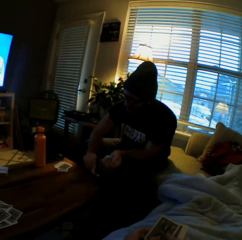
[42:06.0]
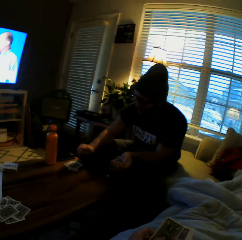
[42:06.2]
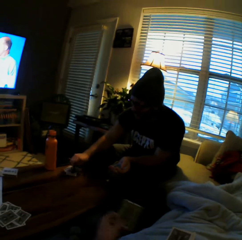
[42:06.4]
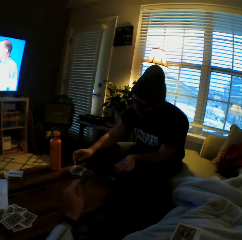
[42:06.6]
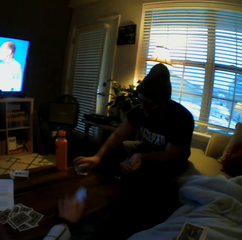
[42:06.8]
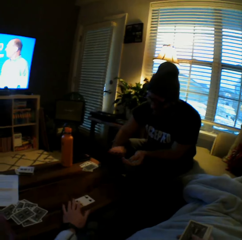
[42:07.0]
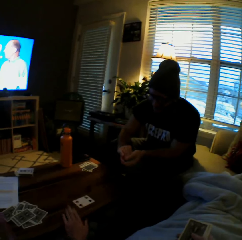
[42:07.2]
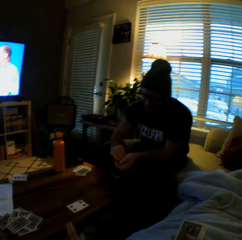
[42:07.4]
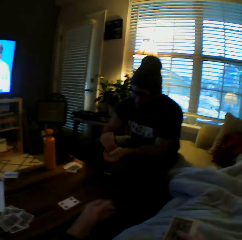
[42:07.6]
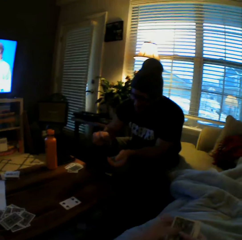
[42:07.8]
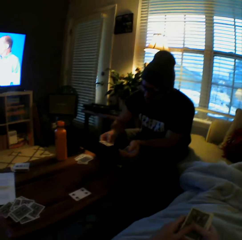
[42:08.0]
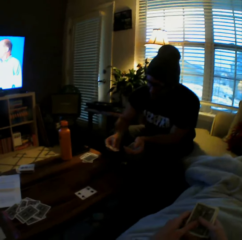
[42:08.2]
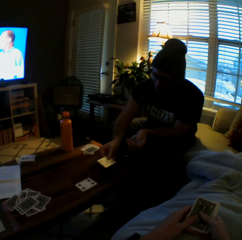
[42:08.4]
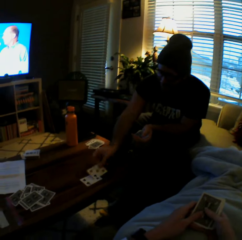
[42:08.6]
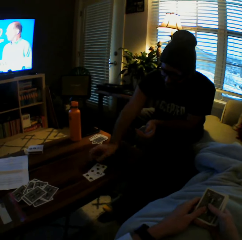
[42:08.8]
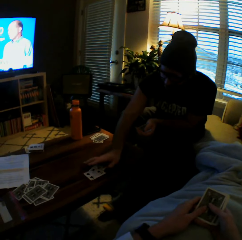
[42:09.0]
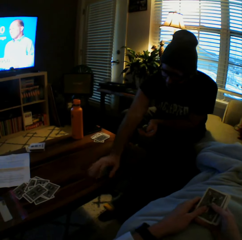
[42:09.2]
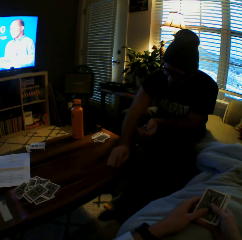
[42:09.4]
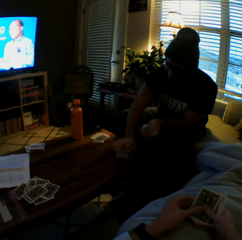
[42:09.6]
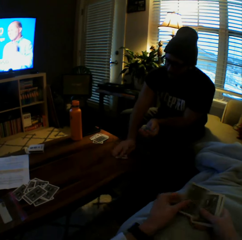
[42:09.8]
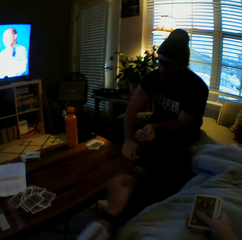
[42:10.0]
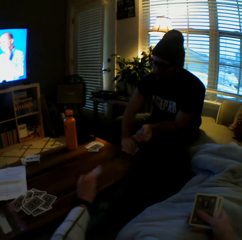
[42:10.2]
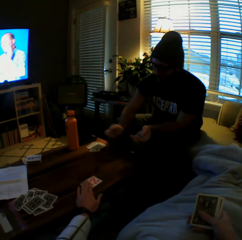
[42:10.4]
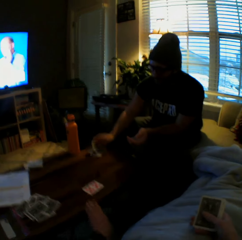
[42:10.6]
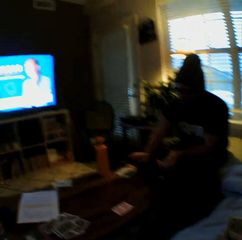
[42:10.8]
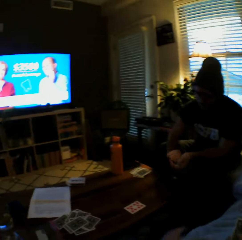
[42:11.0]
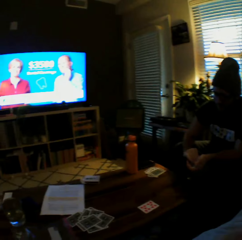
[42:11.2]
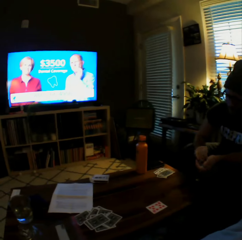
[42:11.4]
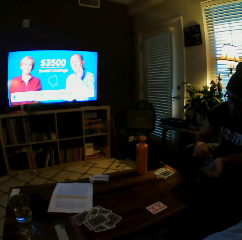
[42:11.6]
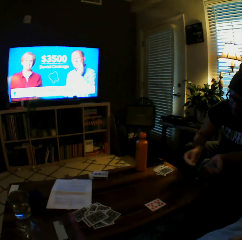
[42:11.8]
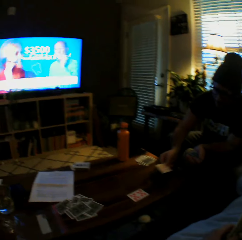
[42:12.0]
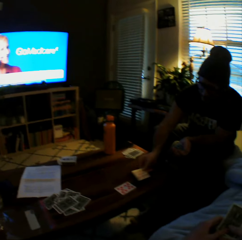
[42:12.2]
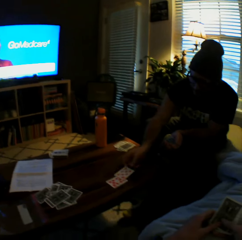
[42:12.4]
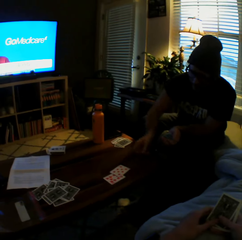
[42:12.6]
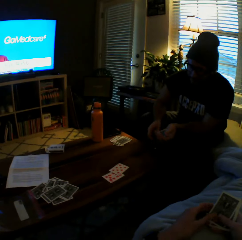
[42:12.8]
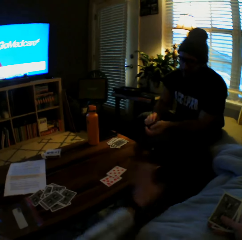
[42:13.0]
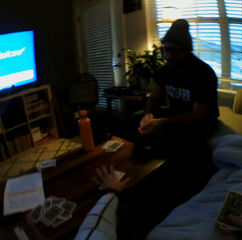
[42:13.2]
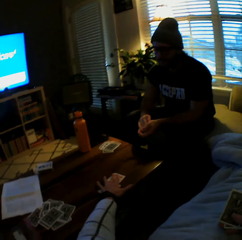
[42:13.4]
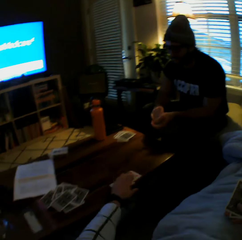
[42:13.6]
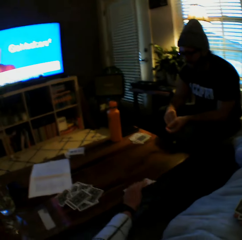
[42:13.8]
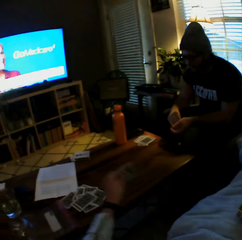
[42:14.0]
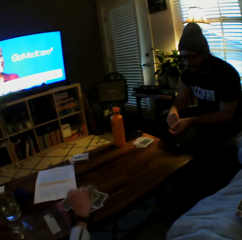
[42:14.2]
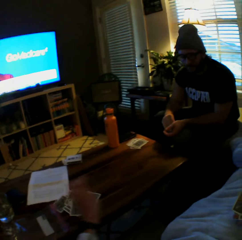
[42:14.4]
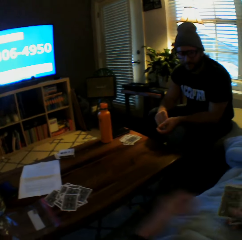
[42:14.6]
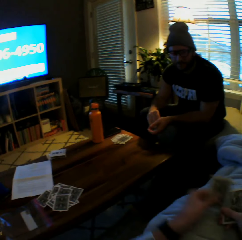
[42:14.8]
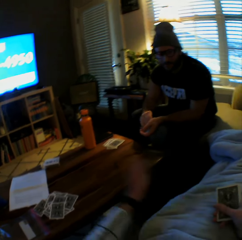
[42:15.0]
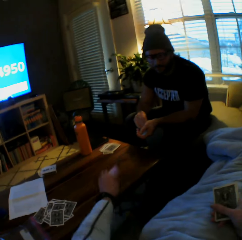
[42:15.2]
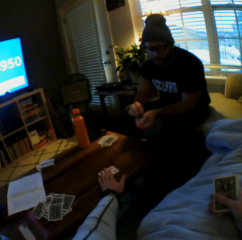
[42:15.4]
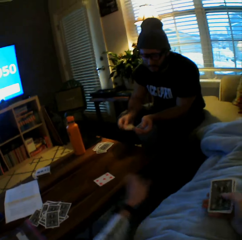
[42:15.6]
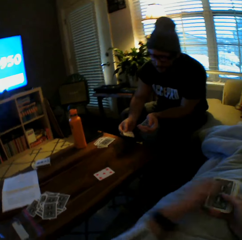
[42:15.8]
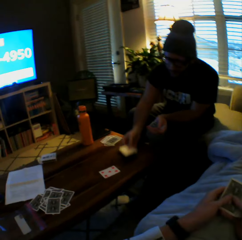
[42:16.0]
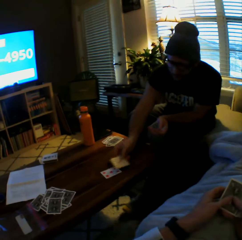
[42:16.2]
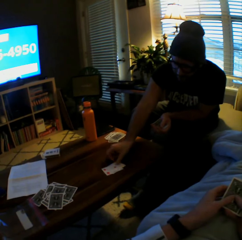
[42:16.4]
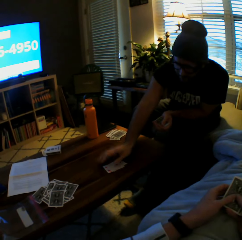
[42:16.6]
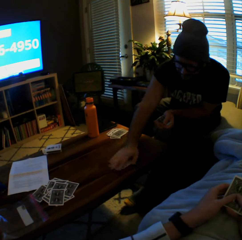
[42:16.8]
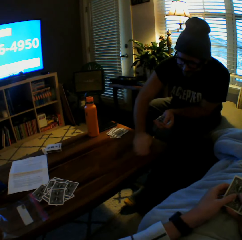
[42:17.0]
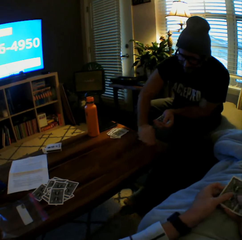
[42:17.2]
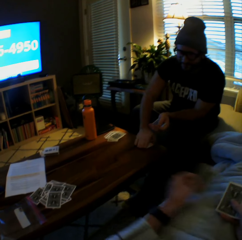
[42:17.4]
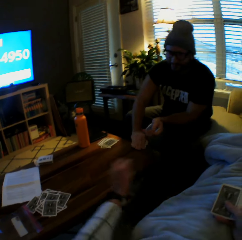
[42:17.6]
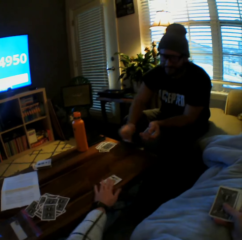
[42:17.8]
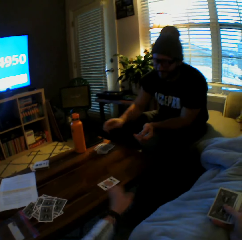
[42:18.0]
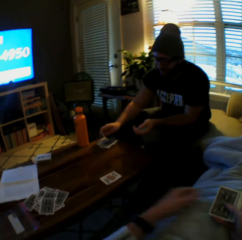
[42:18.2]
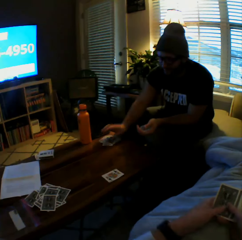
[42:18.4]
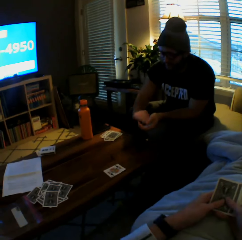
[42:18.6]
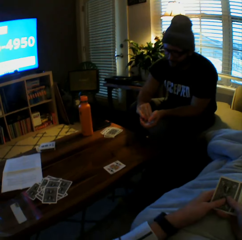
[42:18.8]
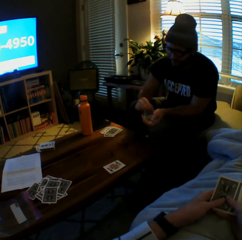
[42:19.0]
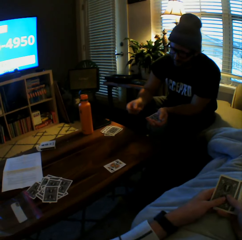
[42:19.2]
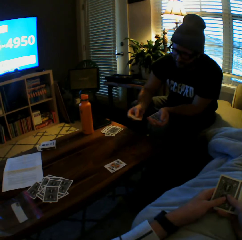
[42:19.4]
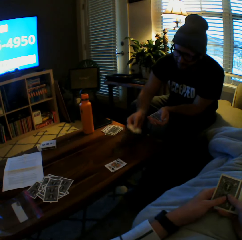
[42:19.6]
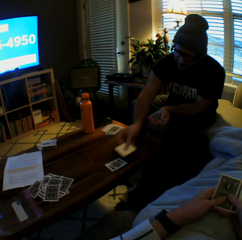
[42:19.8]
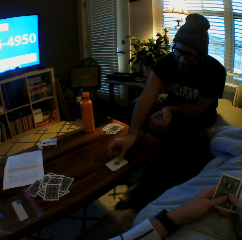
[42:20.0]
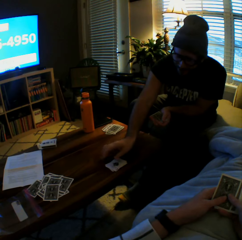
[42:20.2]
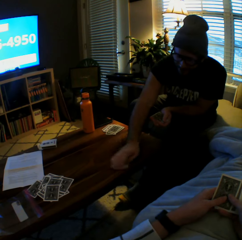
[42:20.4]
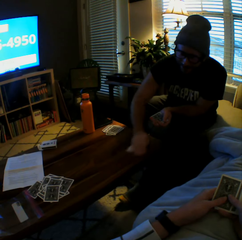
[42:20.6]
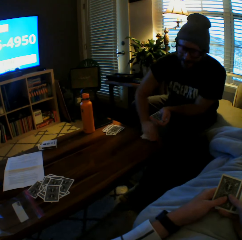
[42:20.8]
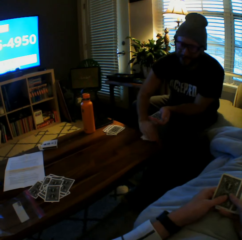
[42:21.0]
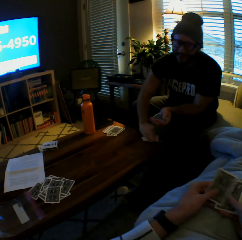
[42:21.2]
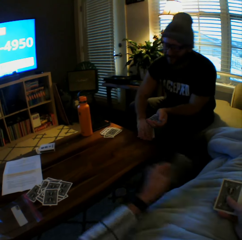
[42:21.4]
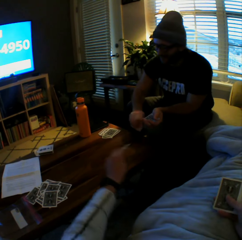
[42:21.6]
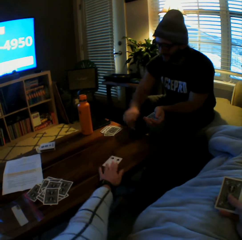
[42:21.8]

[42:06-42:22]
A man drops the cards on the table with his left hand. The camera wearer plays another card on the table with her left hand. The man plays another card on the table with his left hand and picks the cards from the table with his left hand. The camera wearer plays another card on the table with her left hand. The man drops the cards on the table with his left hand and plays another card on the table with his left hand. The camera wearer picks the cards from the table with her left hand, drops the cards on the table with her left hand, and plays another card on the table with her left hand. The man plays another card on the table with his left hand and picks the cards from the table with his left hand. The camera wearer plays another card on the table with her left hand. The man drops the cards on the table with his left hand, plays another card on the table with his left hand, and collects the cards.

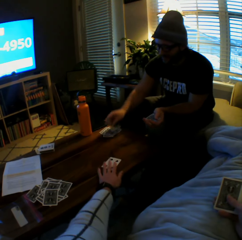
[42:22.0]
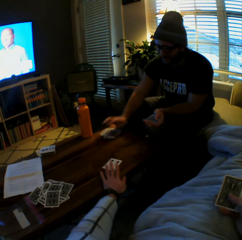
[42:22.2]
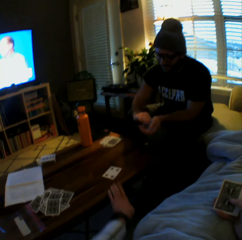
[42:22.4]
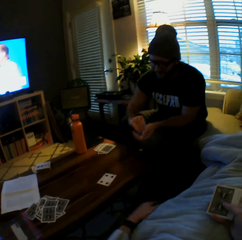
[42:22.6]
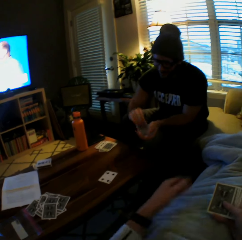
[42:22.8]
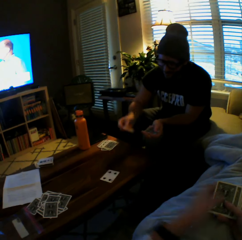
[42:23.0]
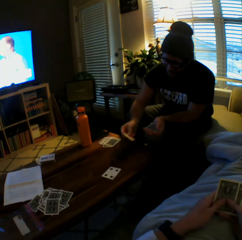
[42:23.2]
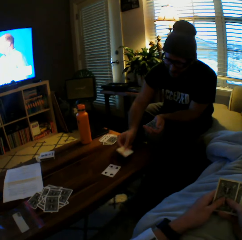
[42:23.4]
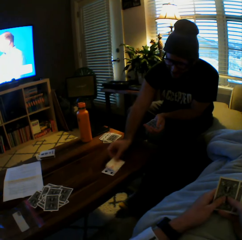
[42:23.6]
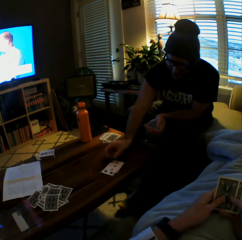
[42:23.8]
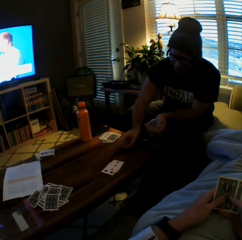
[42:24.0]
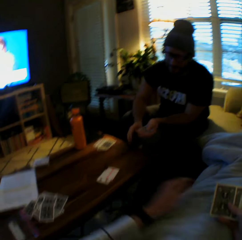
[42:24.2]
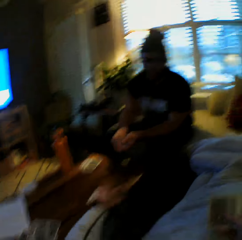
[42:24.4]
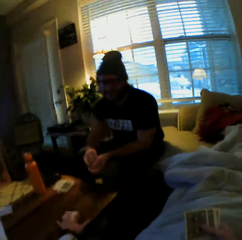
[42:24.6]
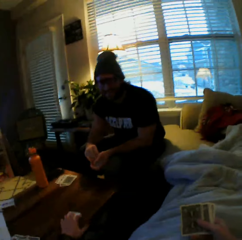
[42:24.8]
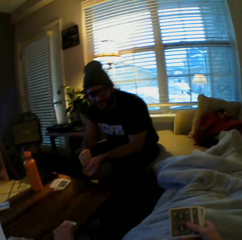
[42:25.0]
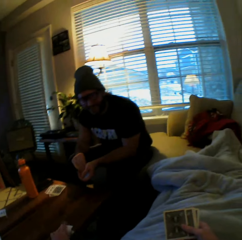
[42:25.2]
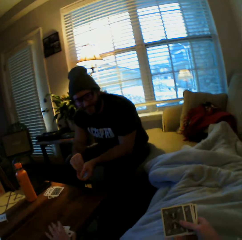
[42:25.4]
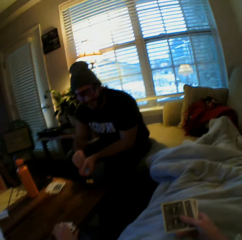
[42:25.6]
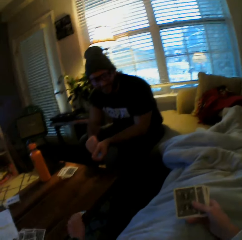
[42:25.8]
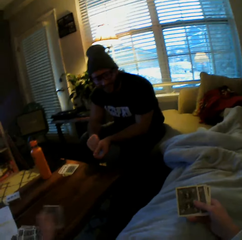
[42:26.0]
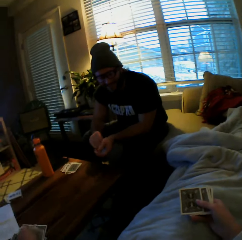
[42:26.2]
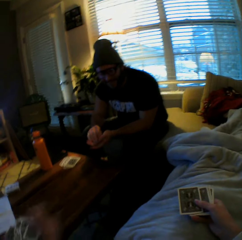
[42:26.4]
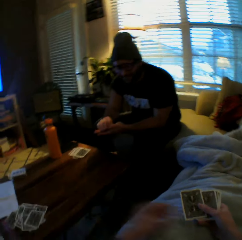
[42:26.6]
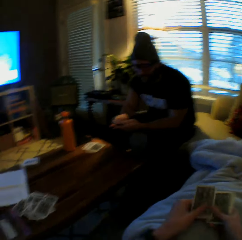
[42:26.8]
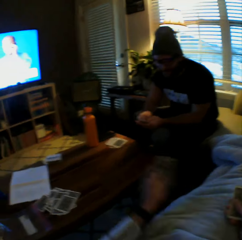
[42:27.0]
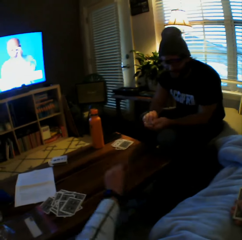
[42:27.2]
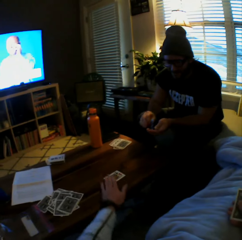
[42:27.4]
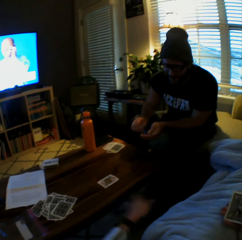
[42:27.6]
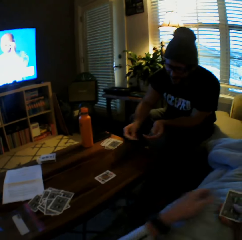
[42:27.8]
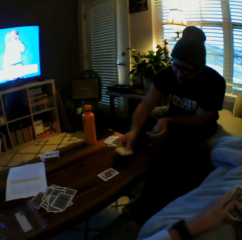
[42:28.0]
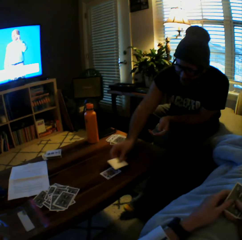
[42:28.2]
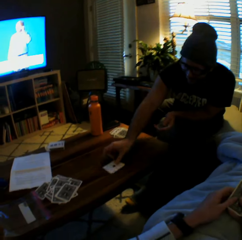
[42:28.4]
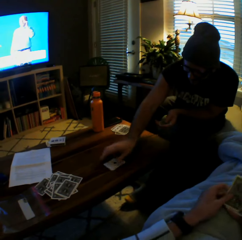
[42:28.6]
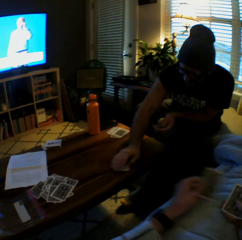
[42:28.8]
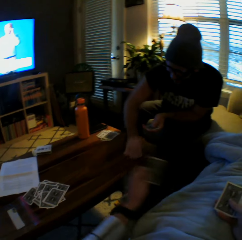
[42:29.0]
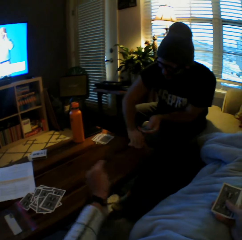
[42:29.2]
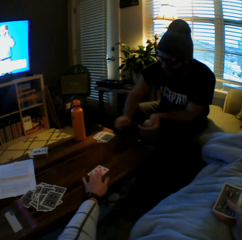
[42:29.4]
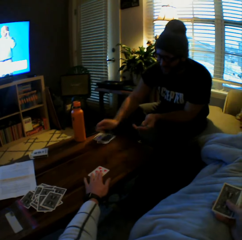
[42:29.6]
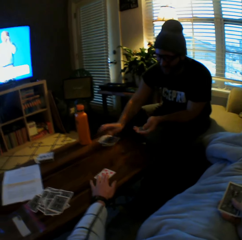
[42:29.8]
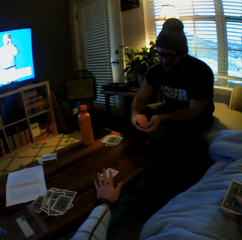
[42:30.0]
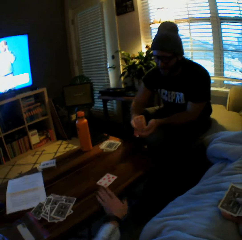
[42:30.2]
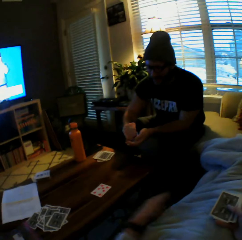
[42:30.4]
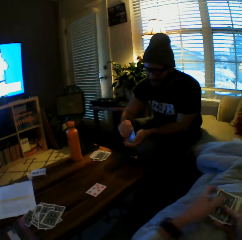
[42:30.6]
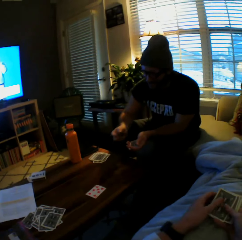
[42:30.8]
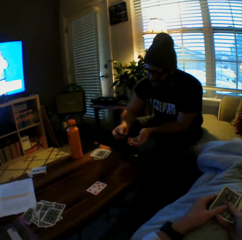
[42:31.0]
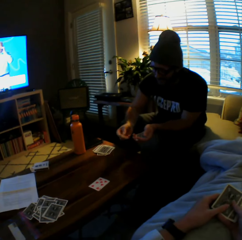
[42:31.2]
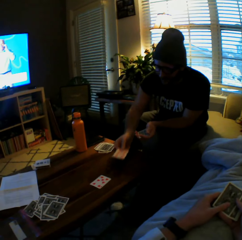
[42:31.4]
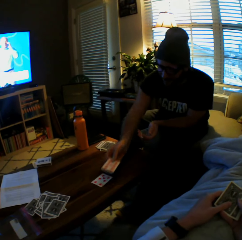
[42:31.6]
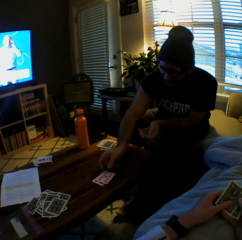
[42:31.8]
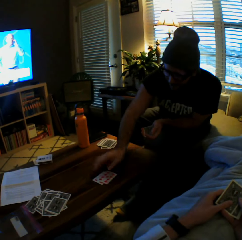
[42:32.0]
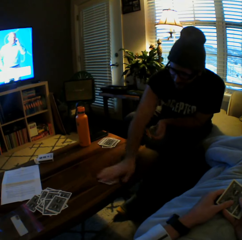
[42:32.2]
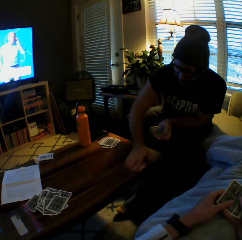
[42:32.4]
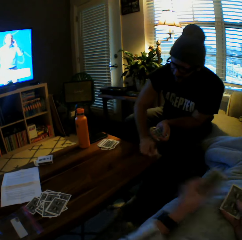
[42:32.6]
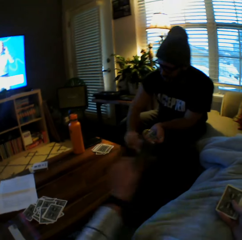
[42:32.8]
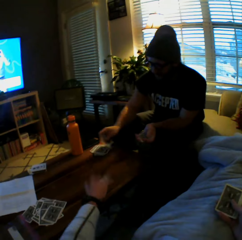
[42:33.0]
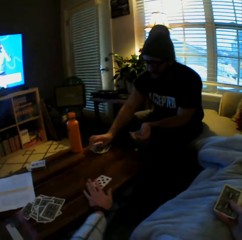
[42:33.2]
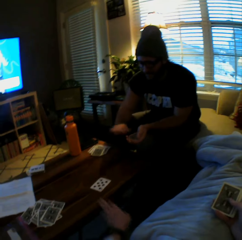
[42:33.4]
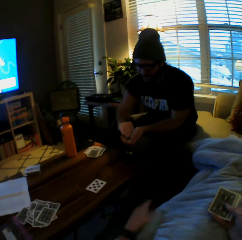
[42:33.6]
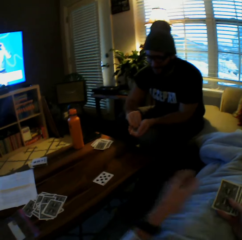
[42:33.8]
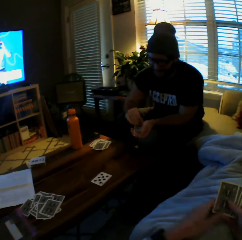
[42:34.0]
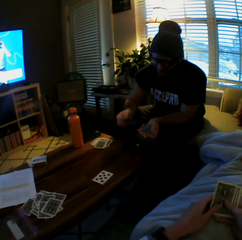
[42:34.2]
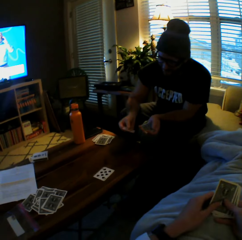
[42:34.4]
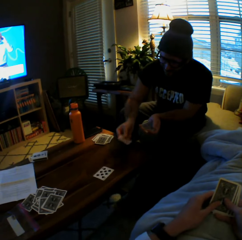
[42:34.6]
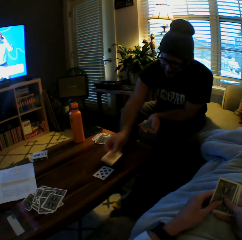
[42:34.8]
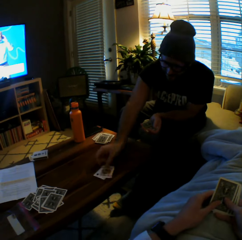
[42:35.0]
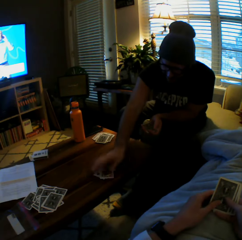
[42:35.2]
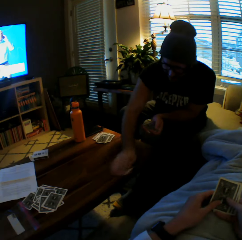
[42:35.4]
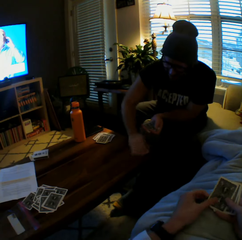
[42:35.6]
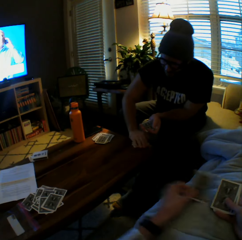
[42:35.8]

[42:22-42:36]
The man picks the cards from the table with his left hand. The camera wearer plays another card on the table with her left hand. The man drops the cards on the table with his left hand and plays another card on the table with his left hand. The camera wearer picks the cards from the table with her left hand. She drops the cards on the table with her left hand and plays another card on the table with her left hand. The man plays another card on the table with his left hand and picks the cards from the table with his left hand. The camera wearer plays another card on the table with her left hand. The man drops the cards on the table with his left hand. The man speaks to the camera wearer. The man plays another card on the table with his left hand and picks the cards from the table with his left hand. The camera wearer plays another card on the table with her left hand. The man drops the cards on the table with his left hand, plays another card on the table with his left hand, and collects the cards.
